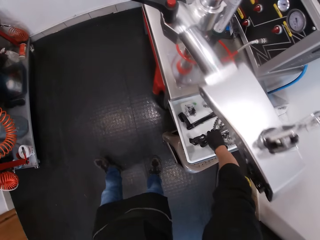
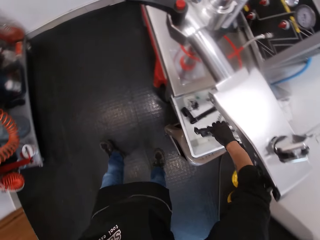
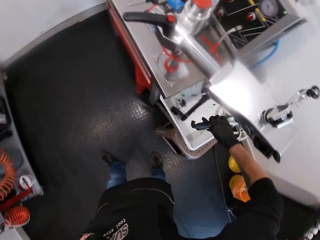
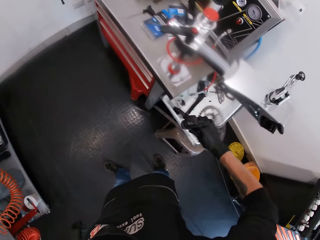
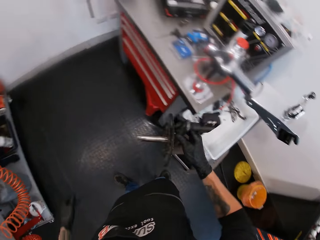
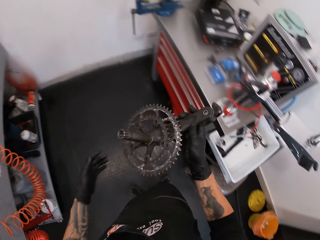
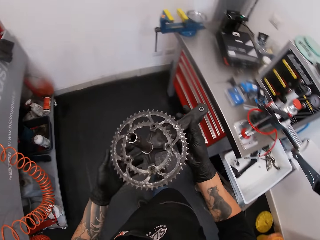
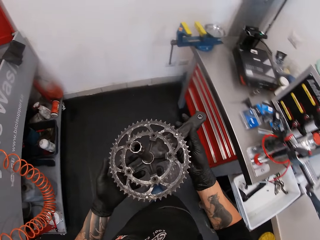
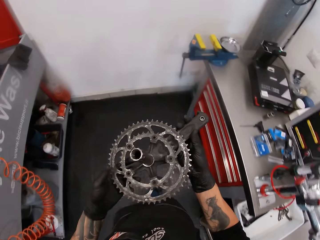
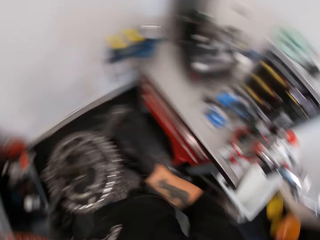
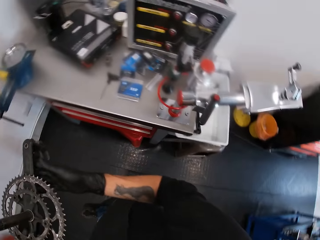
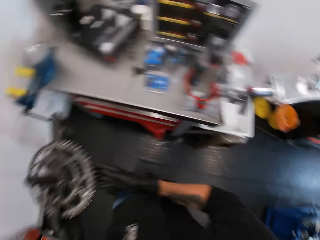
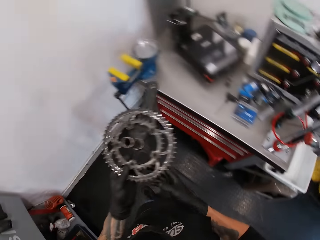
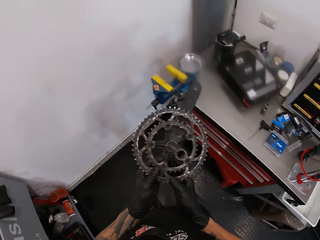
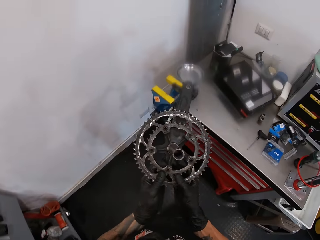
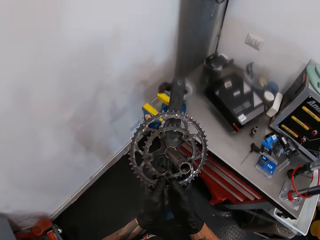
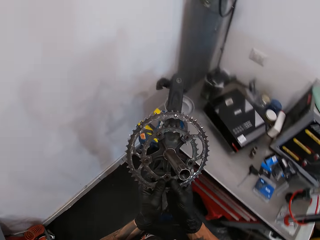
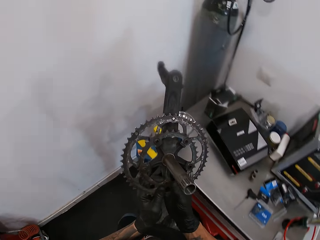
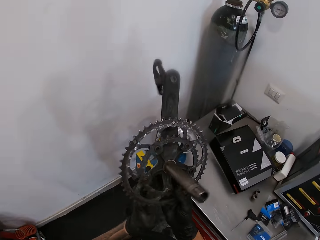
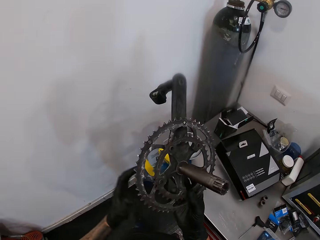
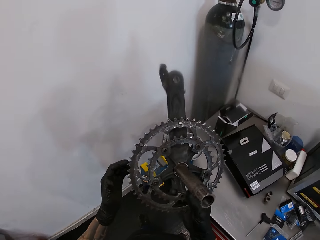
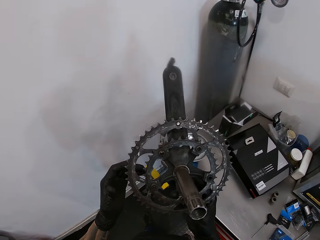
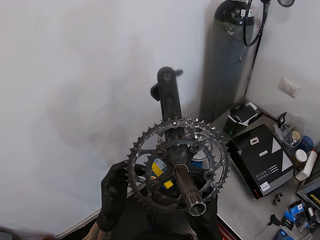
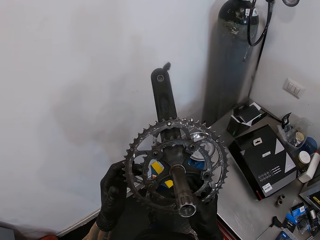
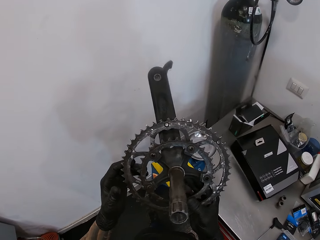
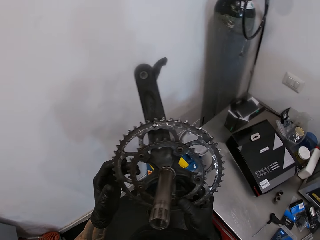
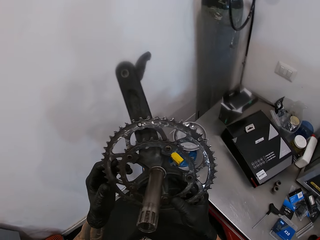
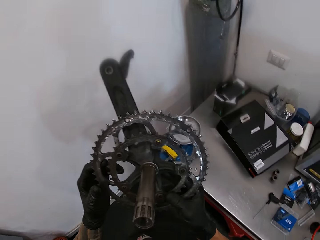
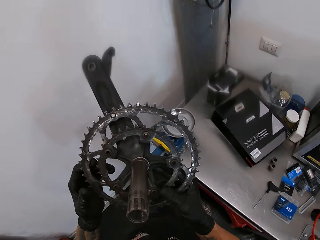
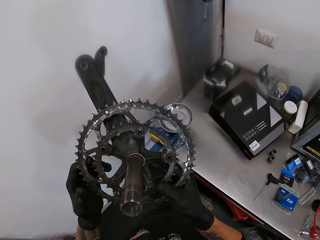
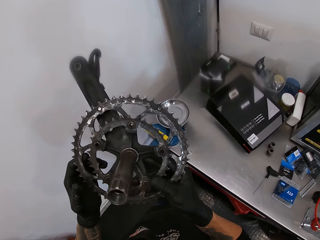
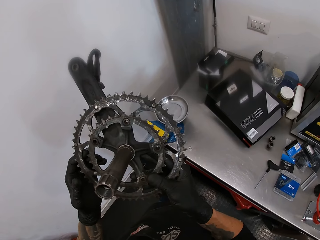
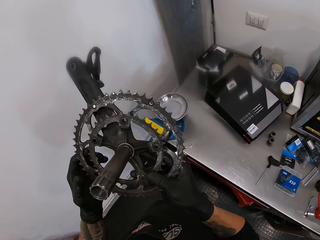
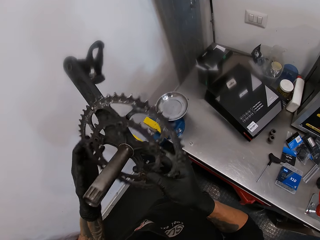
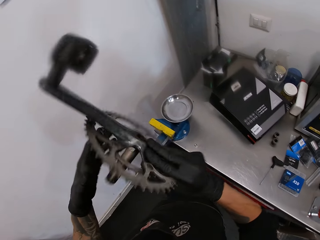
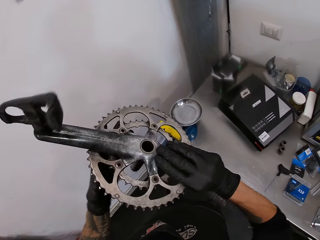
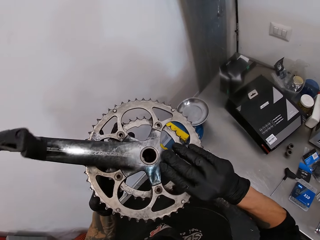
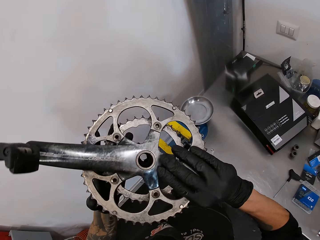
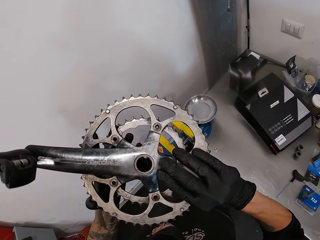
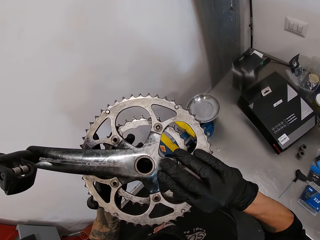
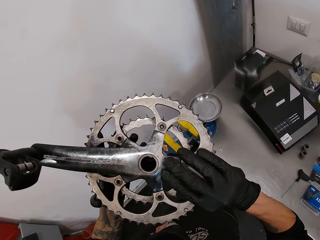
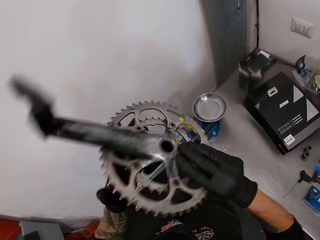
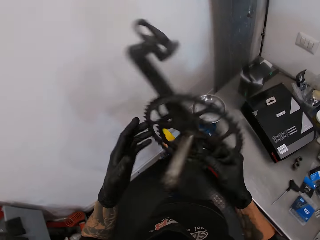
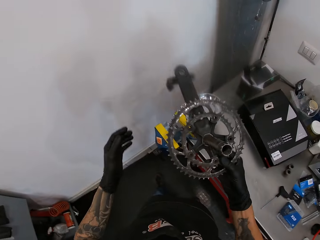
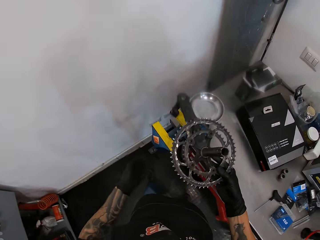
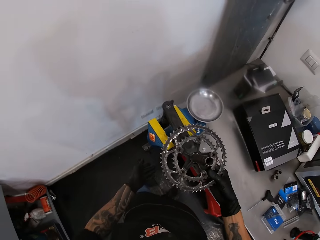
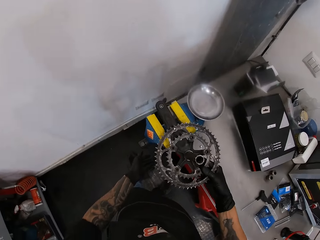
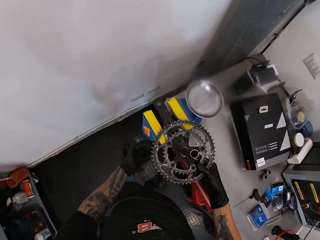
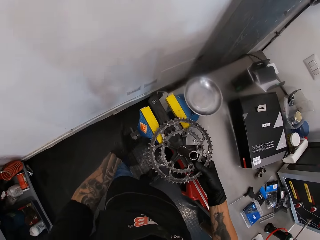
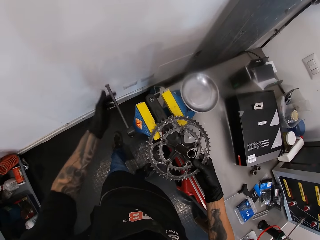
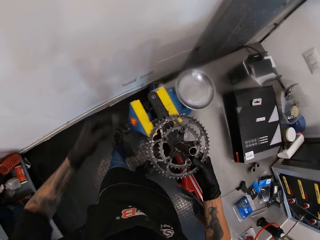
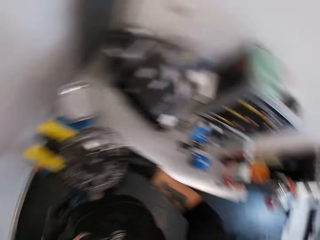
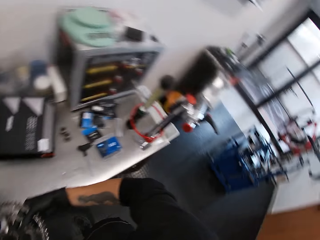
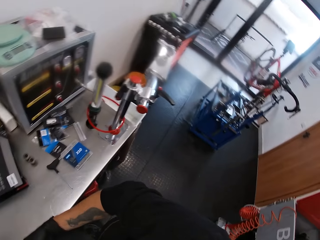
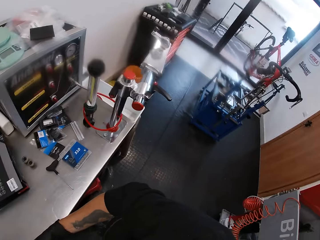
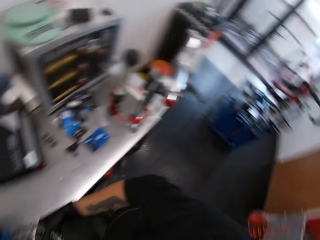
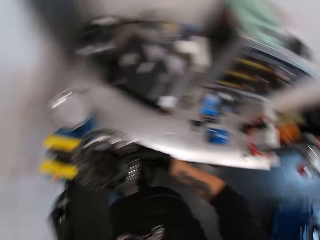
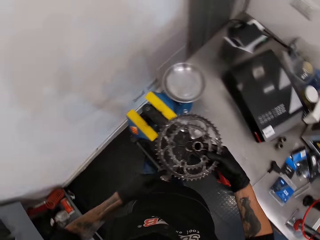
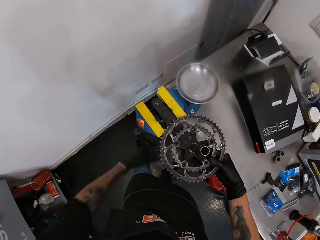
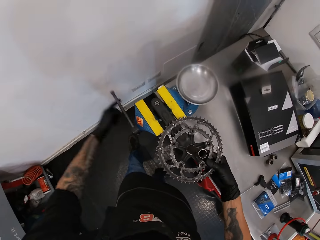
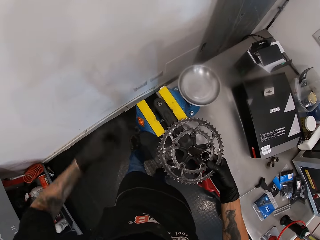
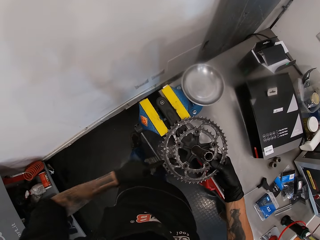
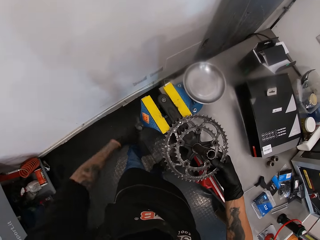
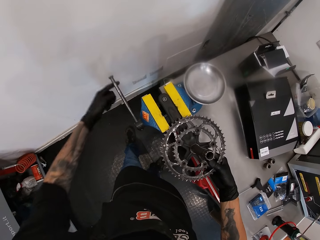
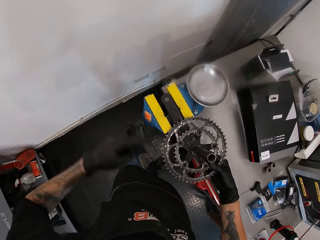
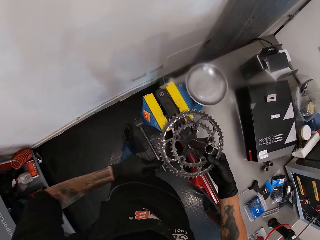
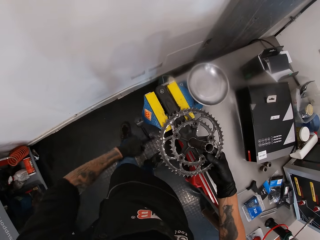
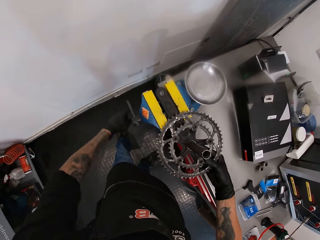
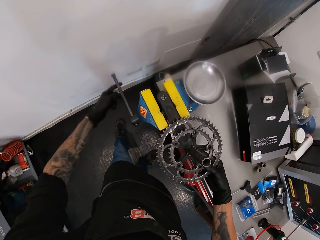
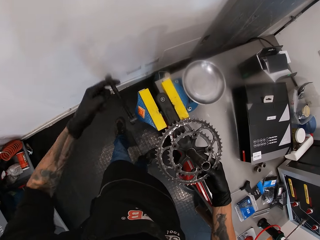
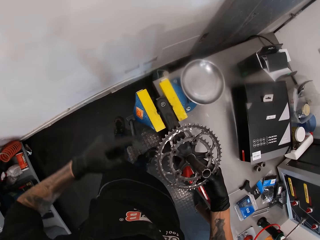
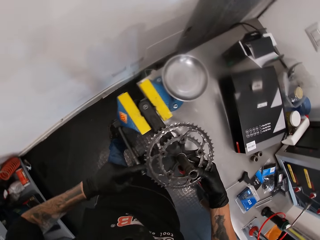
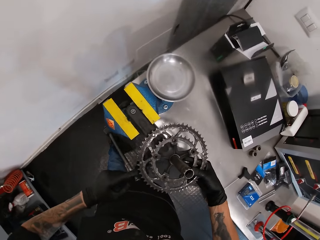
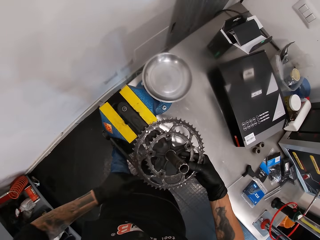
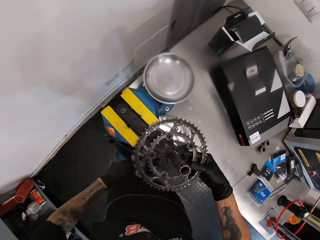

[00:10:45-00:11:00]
The camera wearer picks a pedal and crank arm or bicycle chain holder from the white tool bowl with his right hand. He holds the pedal and crank arm in both hands. He walks. He looks at the bicycle chain holder. He places the pedal and crank arm into the crank arm holder with his right hand. He rotates the handle of the crank arm holder with his left hand. He looks around. He rotates the bicycle pedal.

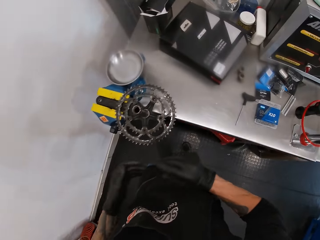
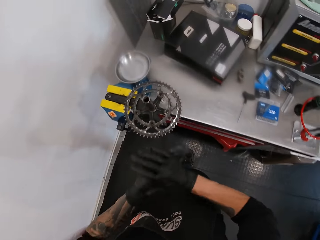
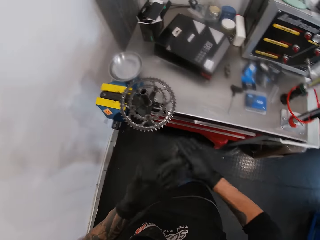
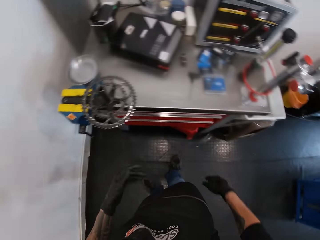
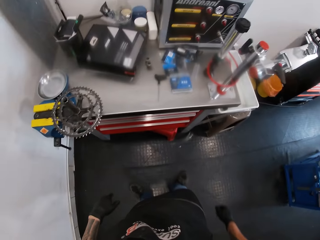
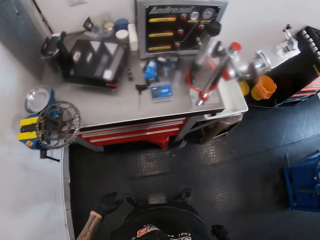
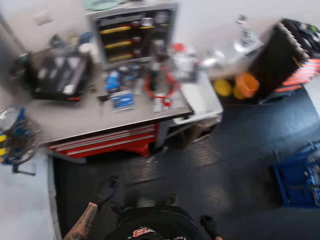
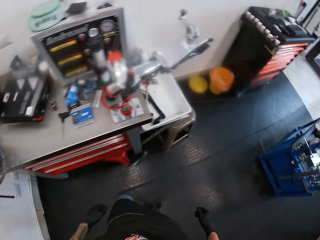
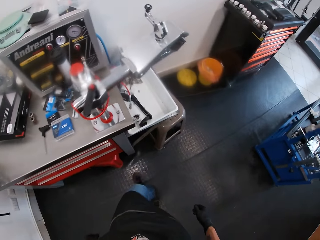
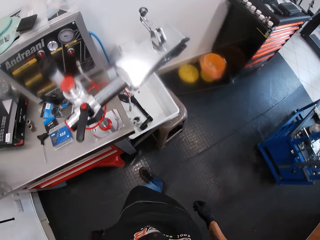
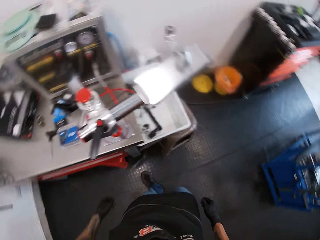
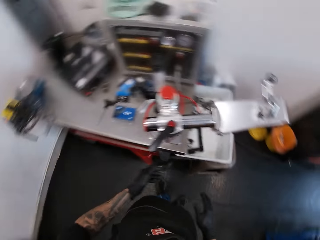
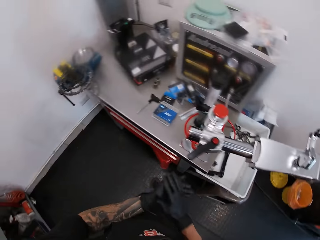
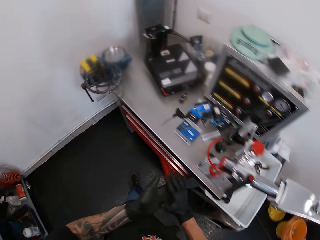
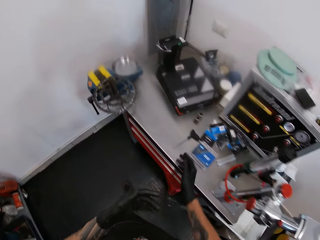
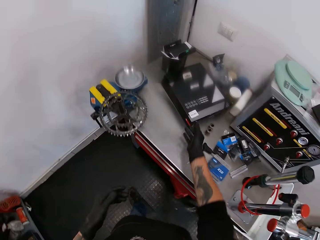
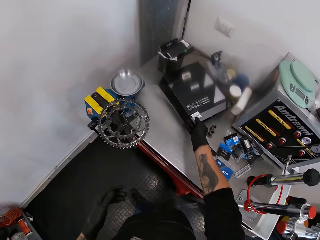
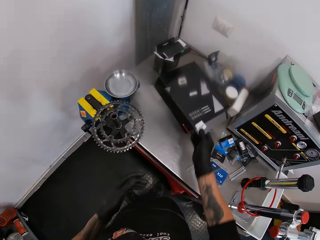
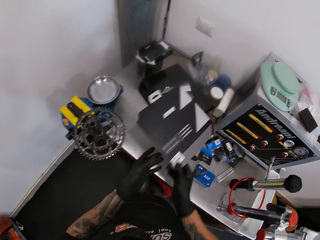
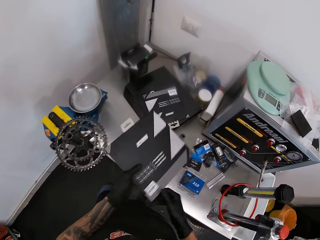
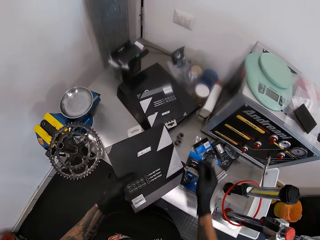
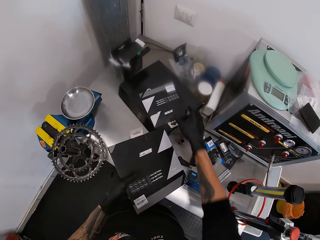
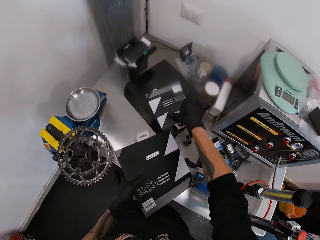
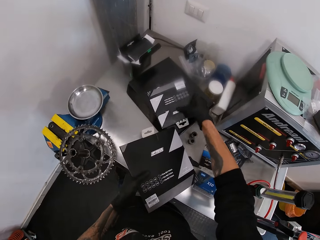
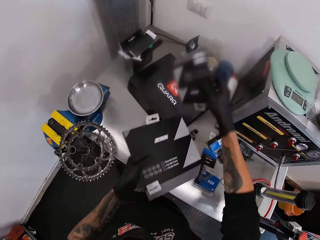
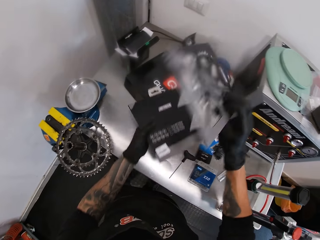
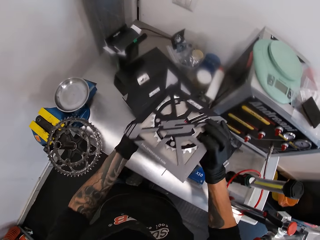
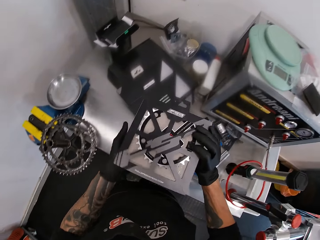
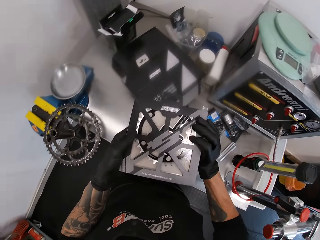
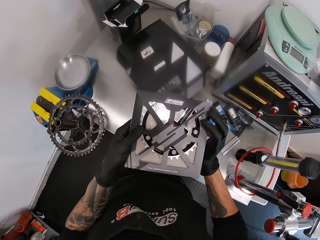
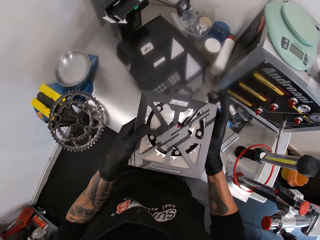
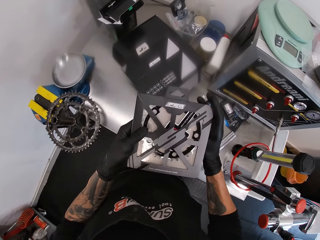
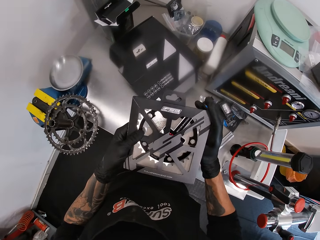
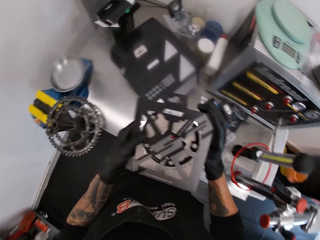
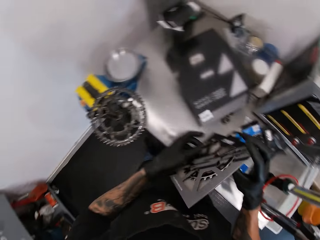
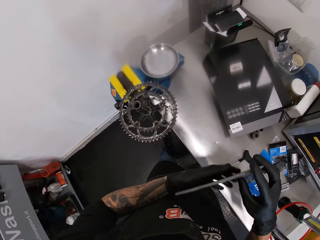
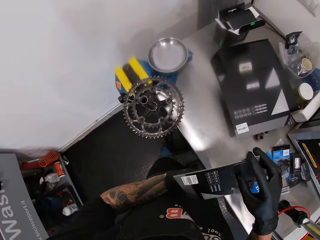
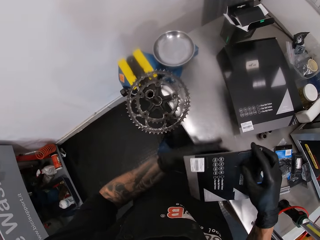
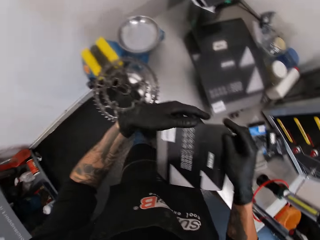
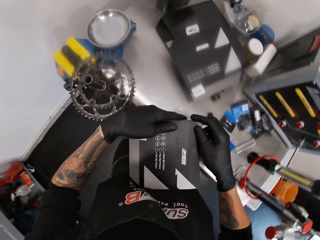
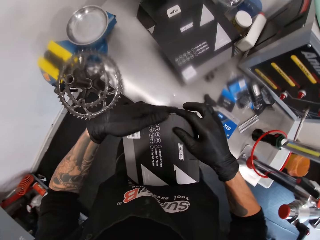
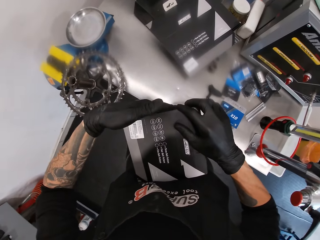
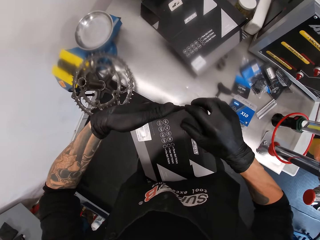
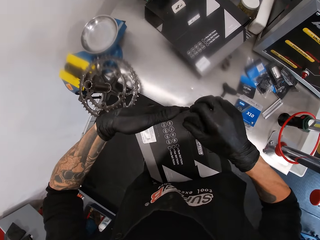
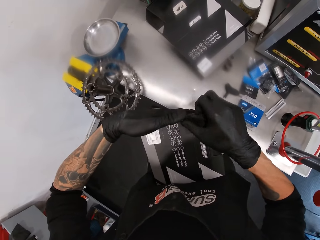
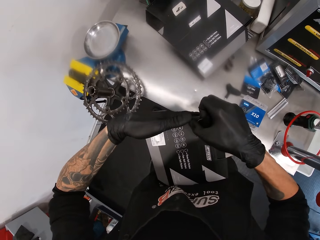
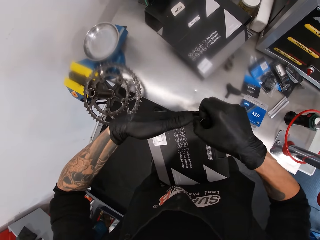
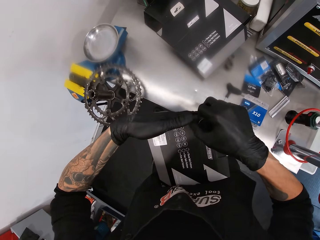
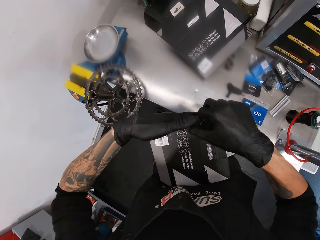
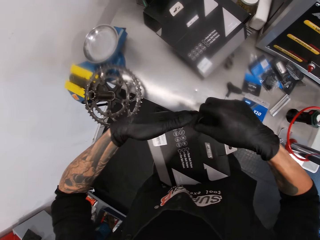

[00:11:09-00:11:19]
The camera wearer rubs the hands. He walks. He picks a chainring pack or box from a workbench with his right hand. He passes the chainring pack from his right hand to his left hand. He picks the chainring pack from the workbench with his right hand. He drops the chainring pack onto the workbench with his left hand. He opens the box.
